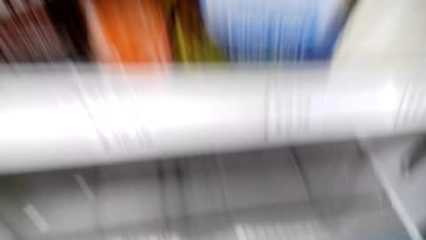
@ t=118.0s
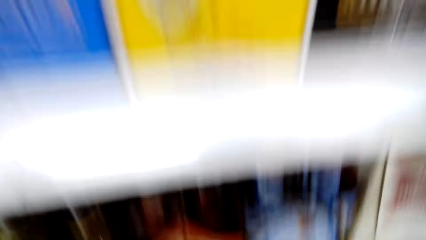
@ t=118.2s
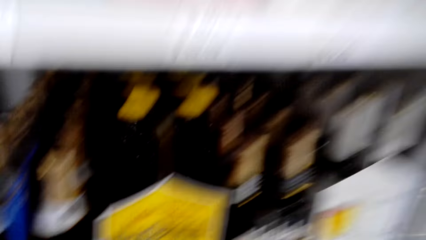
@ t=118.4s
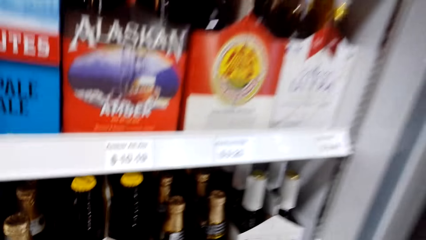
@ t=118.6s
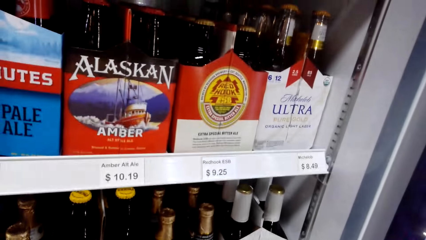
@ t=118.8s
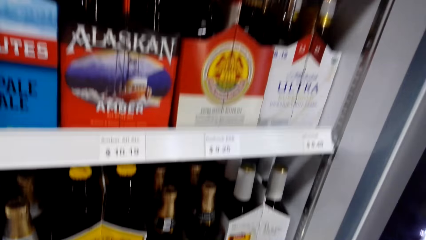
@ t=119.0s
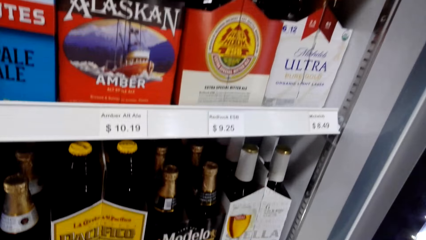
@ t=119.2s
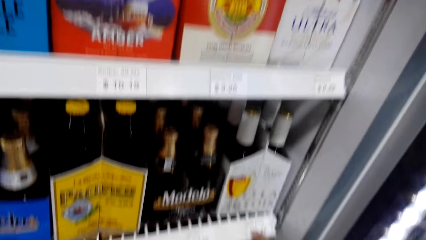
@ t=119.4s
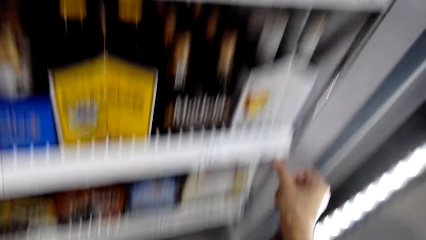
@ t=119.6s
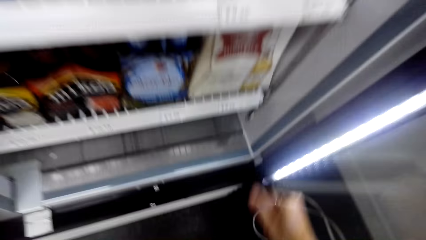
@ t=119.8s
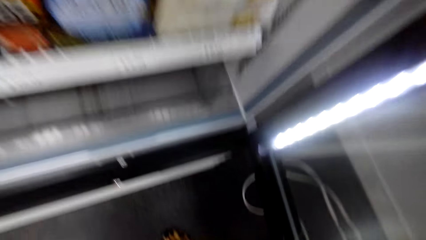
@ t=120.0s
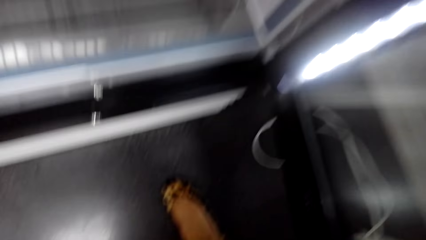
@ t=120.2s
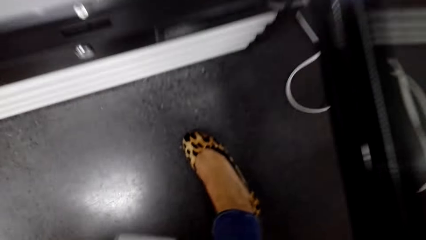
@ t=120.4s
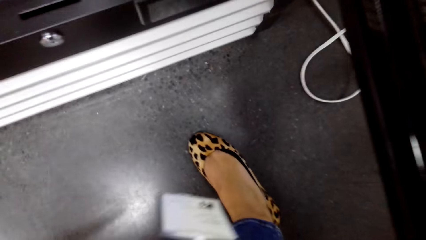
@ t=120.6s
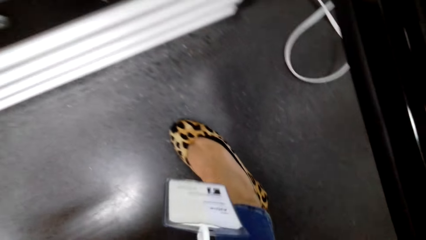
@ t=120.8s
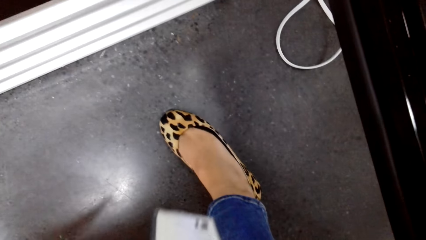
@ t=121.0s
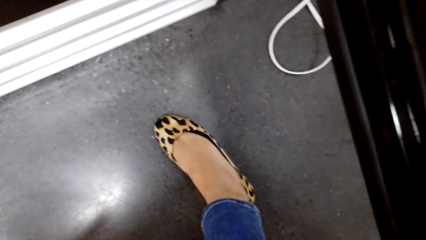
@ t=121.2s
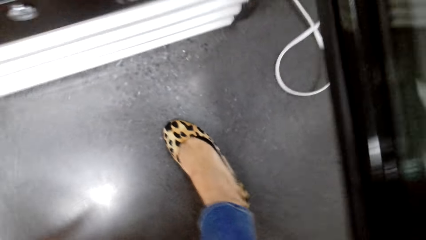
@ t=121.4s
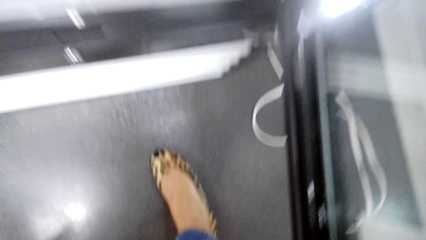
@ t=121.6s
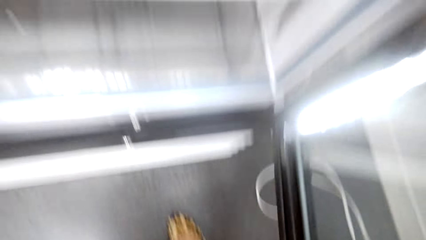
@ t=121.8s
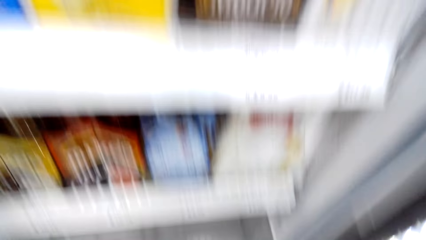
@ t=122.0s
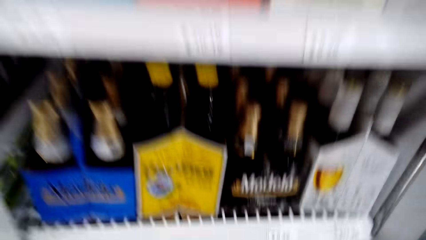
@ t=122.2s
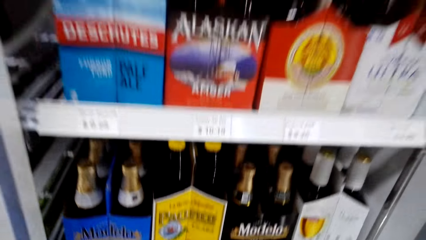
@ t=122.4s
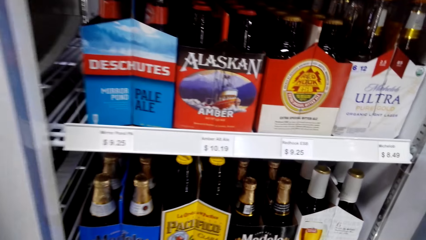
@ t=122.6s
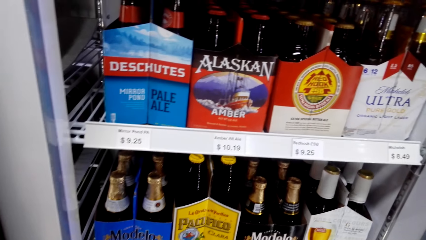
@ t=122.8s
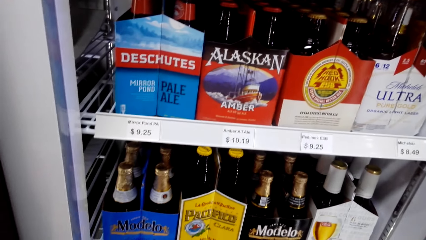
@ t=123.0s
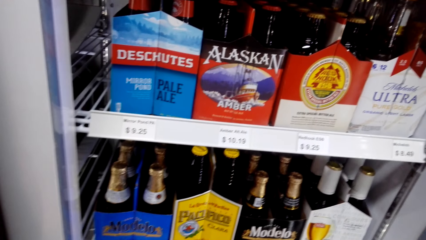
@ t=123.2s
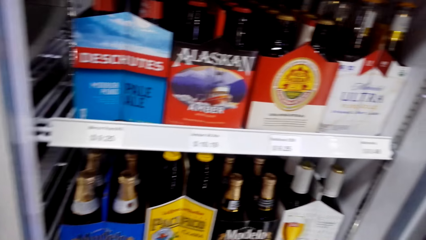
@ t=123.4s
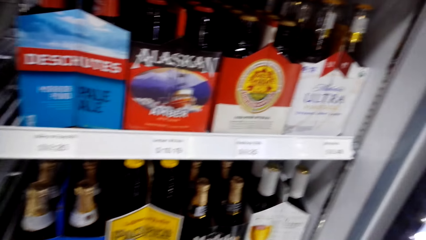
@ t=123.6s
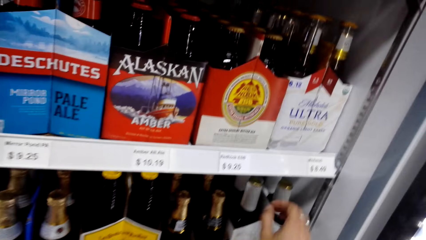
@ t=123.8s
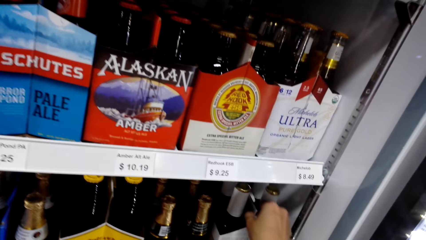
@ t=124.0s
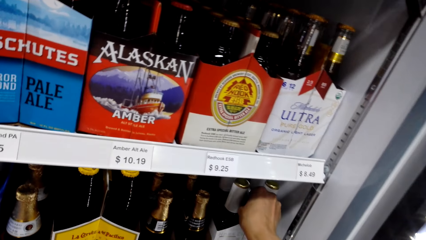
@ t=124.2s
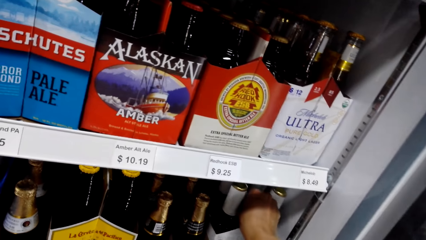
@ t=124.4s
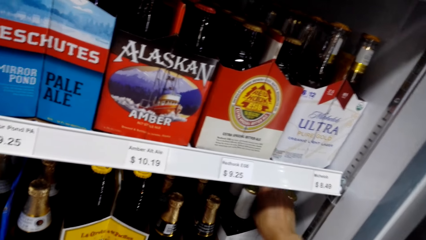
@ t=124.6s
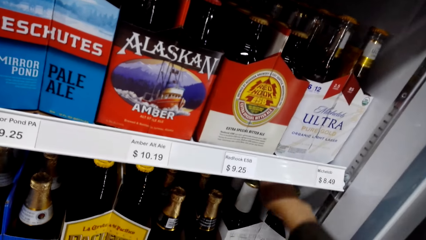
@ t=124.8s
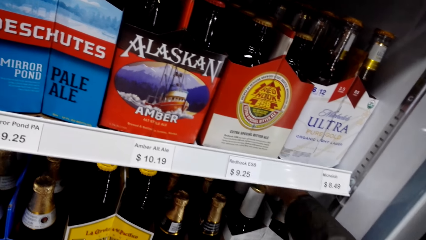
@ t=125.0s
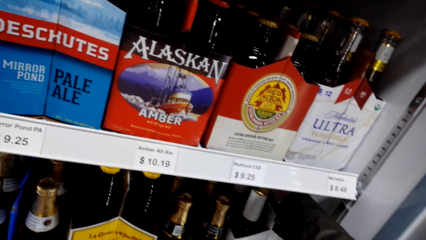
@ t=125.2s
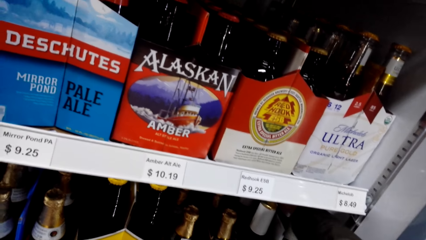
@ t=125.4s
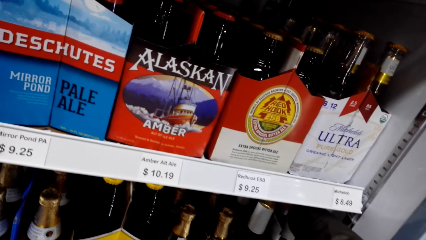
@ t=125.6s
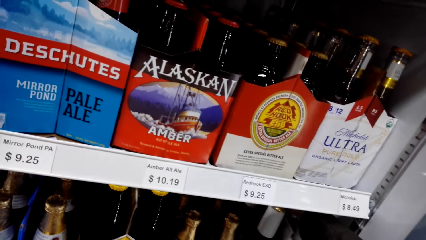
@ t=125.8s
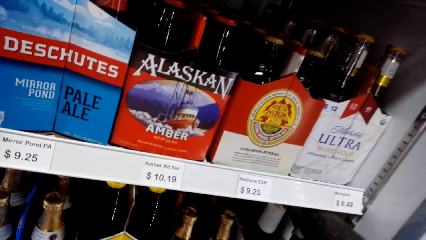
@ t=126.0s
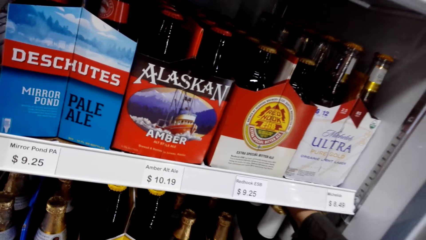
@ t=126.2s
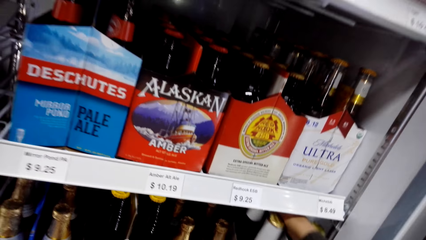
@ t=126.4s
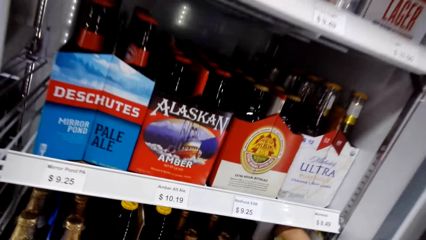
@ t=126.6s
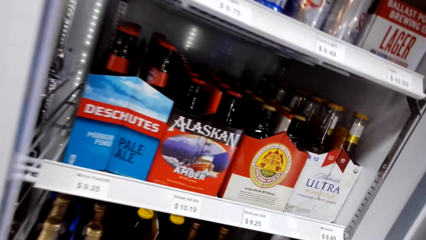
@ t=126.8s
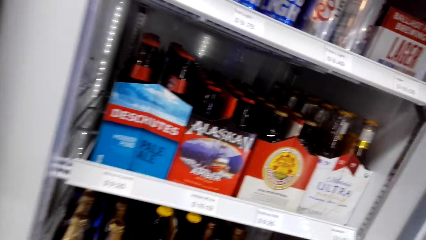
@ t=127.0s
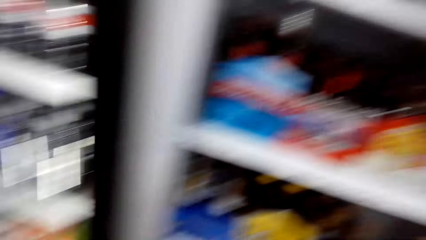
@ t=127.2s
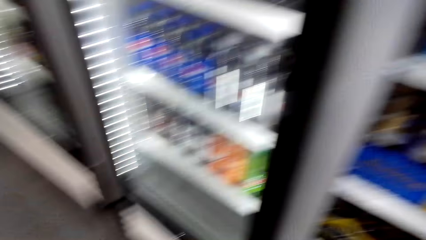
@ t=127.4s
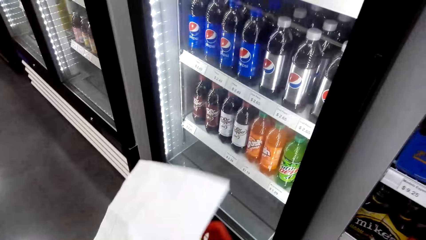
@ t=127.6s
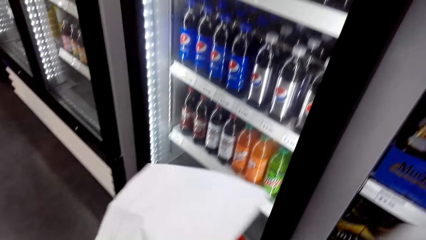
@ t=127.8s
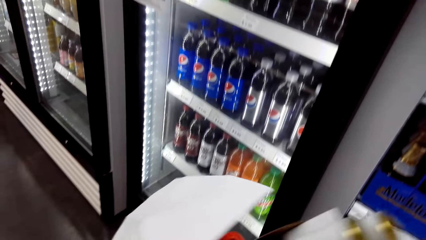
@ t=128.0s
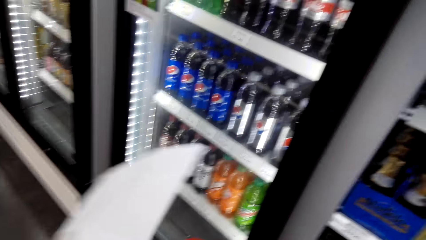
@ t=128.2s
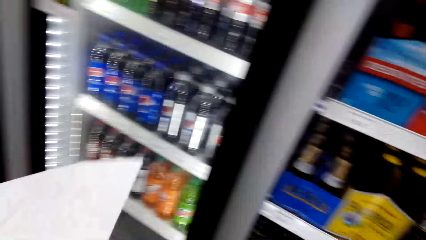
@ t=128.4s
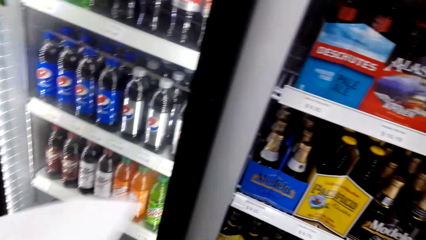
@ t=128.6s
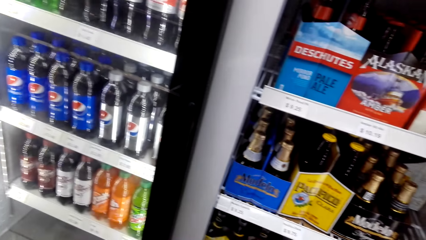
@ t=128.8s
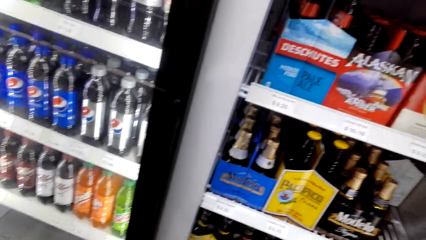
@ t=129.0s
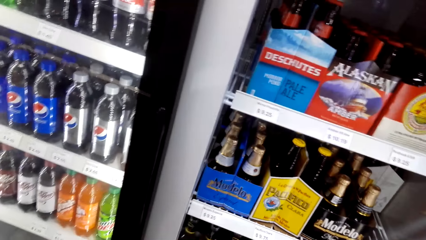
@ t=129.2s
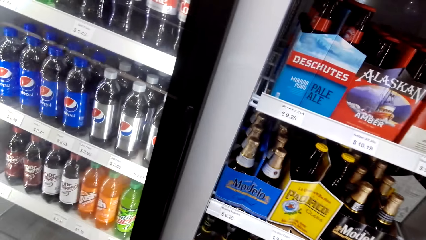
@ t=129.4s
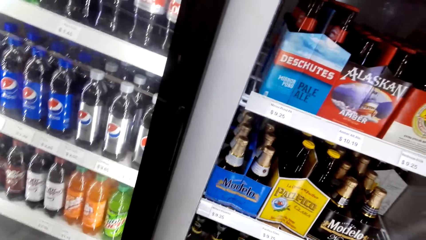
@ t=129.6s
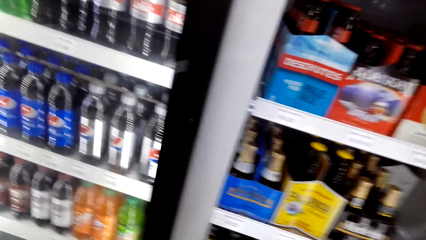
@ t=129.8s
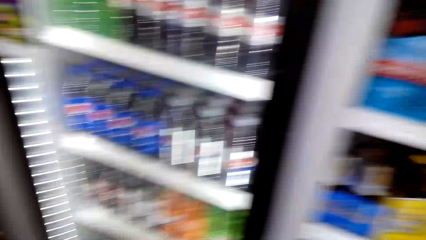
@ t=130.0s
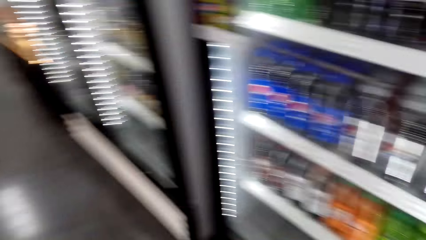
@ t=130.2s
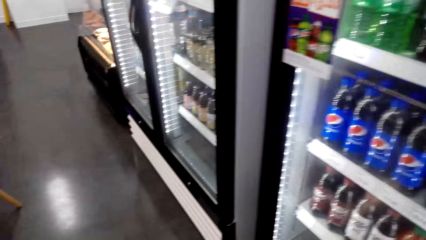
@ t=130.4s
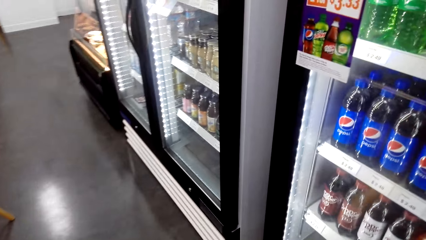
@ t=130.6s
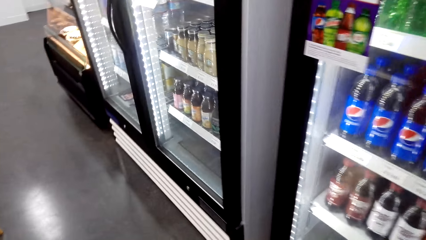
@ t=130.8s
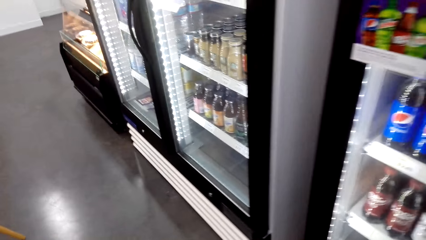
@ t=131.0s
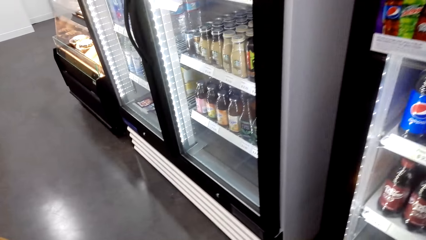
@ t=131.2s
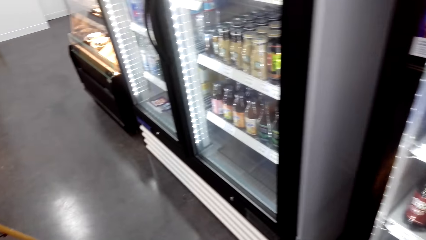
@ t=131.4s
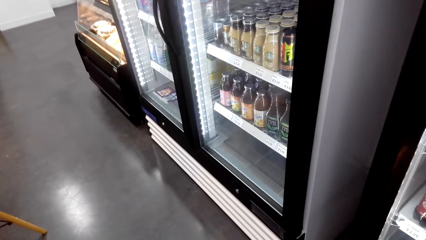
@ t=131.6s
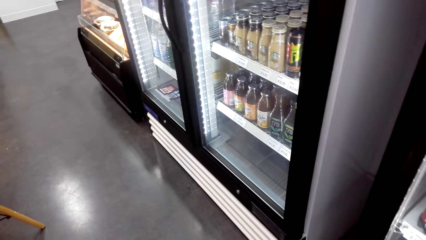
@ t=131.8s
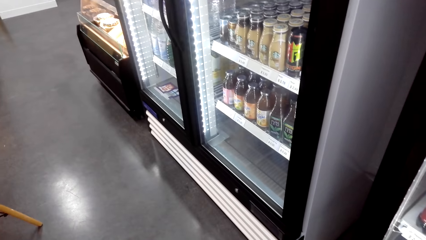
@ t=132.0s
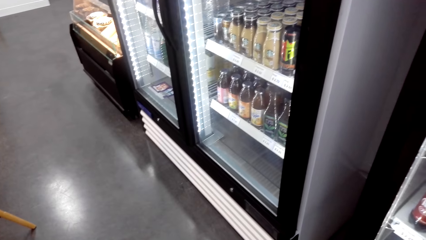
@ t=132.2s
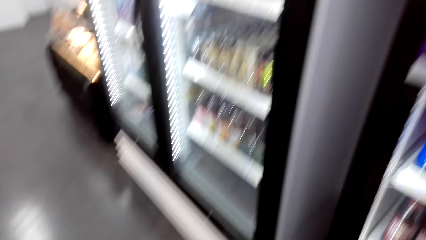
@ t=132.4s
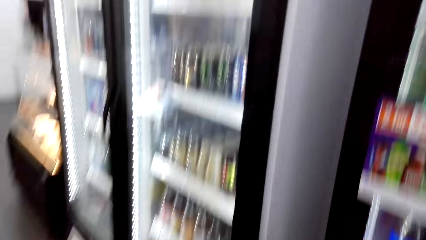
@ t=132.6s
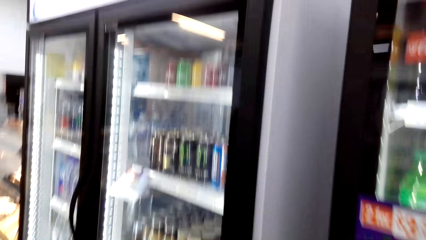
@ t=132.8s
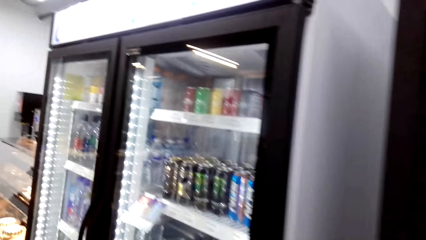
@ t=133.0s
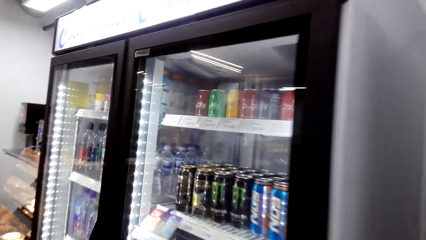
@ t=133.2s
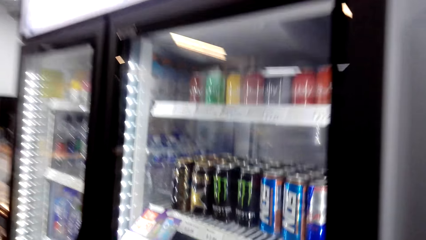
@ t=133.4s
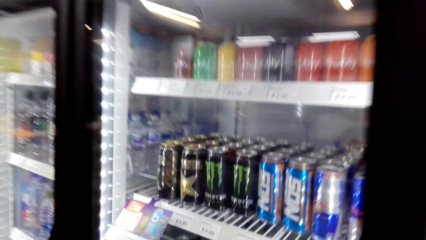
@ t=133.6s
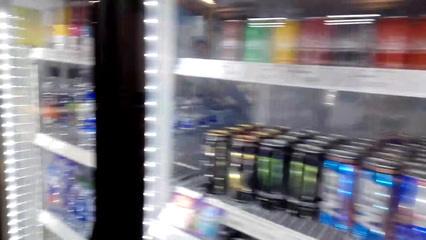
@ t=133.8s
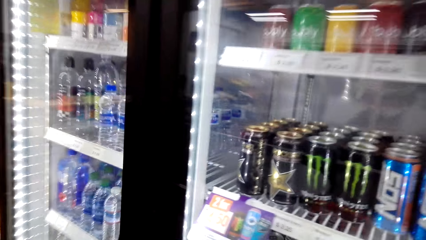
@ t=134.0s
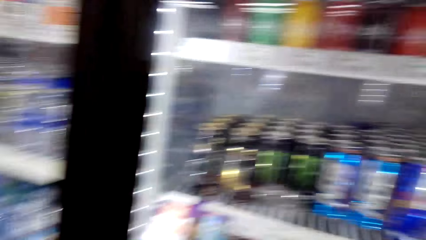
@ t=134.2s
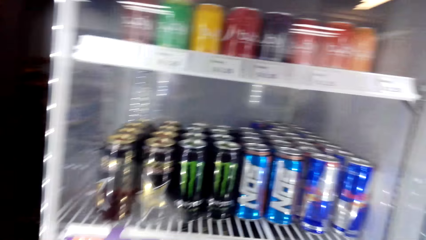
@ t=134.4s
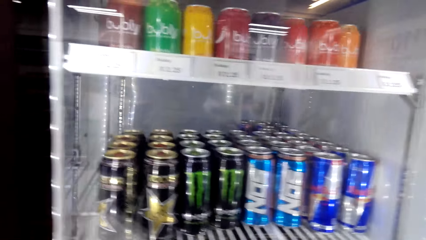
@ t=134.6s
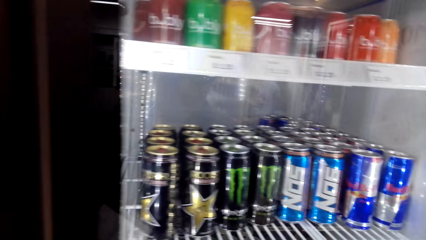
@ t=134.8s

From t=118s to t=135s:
The camera wearer looks at the drinks. They remove Stella Artois from the fridge. They look around. They place the Stella Artois in the shopping basket.
